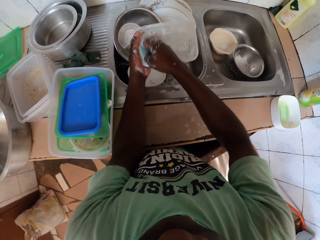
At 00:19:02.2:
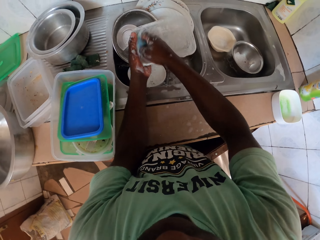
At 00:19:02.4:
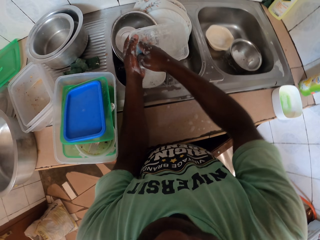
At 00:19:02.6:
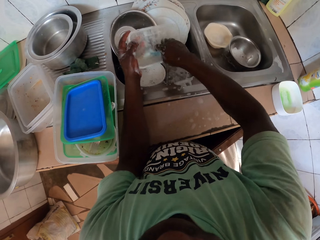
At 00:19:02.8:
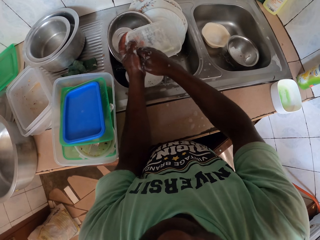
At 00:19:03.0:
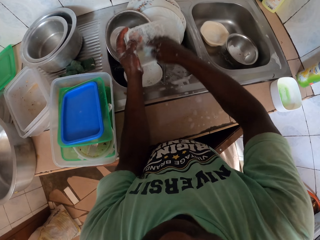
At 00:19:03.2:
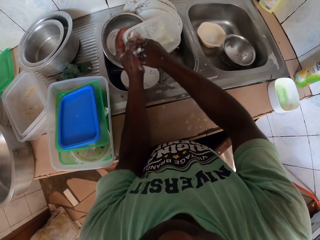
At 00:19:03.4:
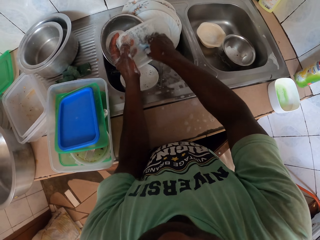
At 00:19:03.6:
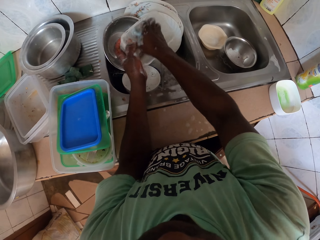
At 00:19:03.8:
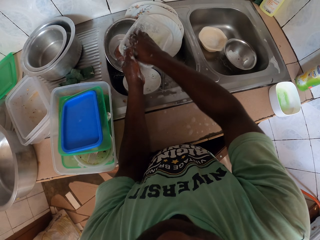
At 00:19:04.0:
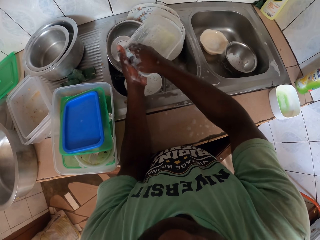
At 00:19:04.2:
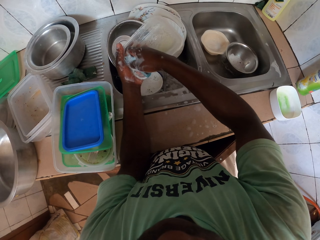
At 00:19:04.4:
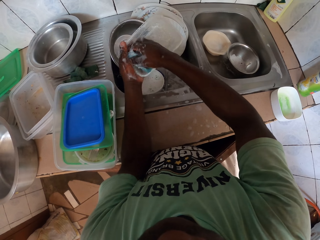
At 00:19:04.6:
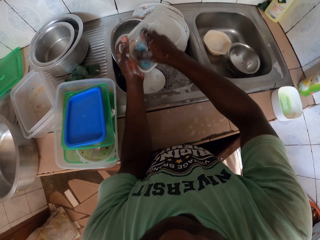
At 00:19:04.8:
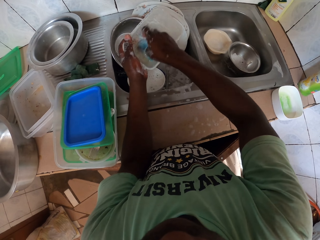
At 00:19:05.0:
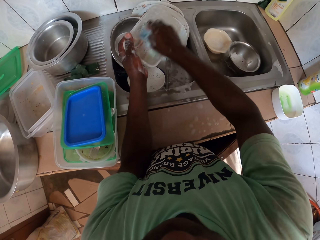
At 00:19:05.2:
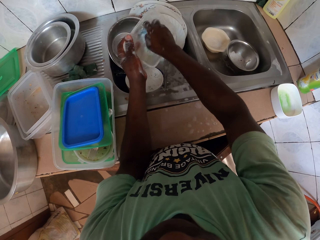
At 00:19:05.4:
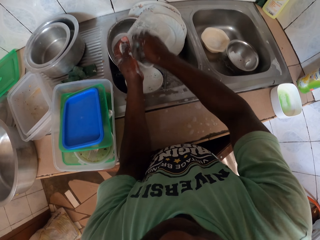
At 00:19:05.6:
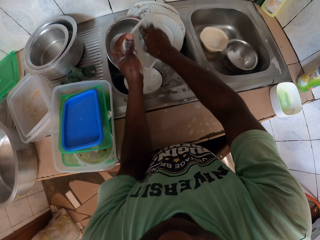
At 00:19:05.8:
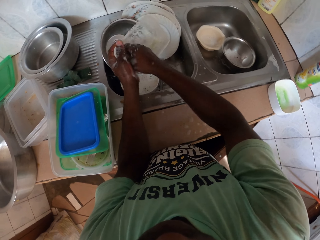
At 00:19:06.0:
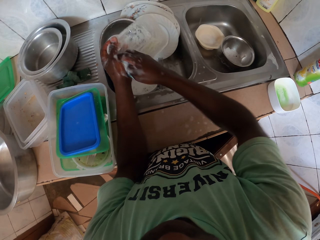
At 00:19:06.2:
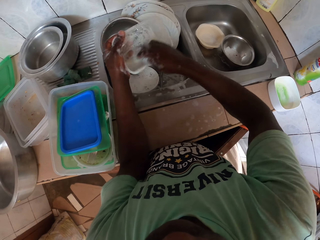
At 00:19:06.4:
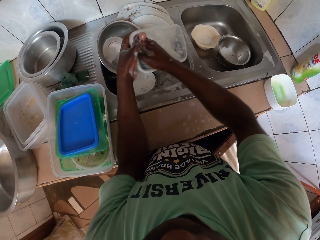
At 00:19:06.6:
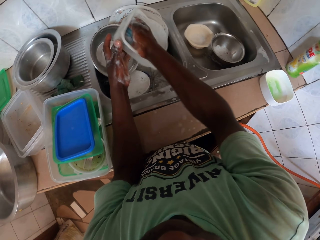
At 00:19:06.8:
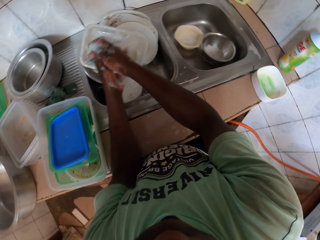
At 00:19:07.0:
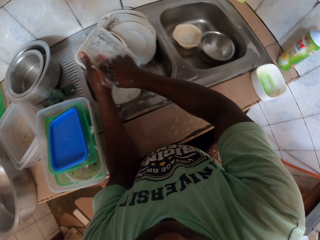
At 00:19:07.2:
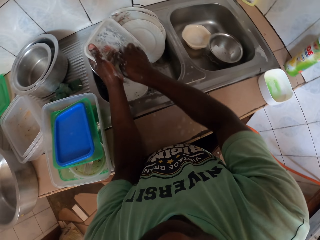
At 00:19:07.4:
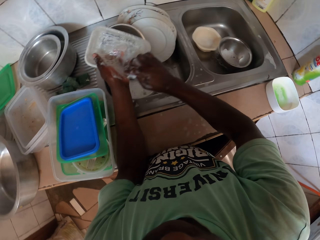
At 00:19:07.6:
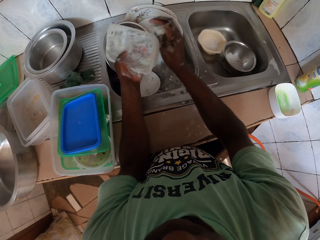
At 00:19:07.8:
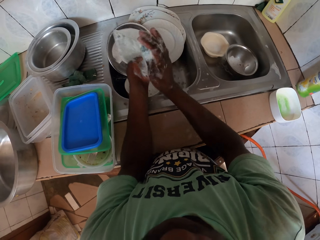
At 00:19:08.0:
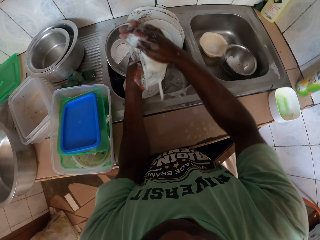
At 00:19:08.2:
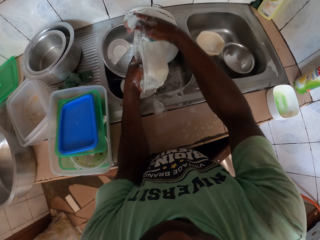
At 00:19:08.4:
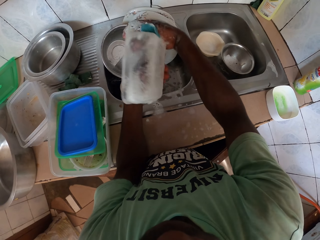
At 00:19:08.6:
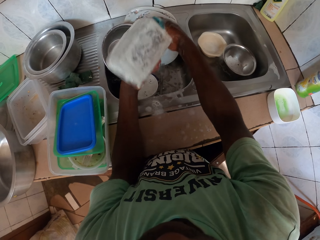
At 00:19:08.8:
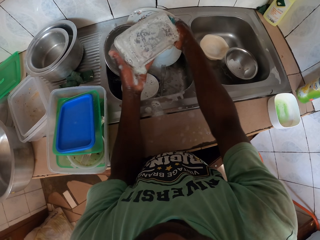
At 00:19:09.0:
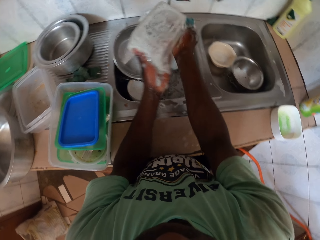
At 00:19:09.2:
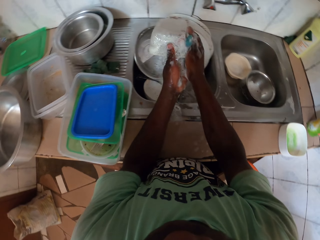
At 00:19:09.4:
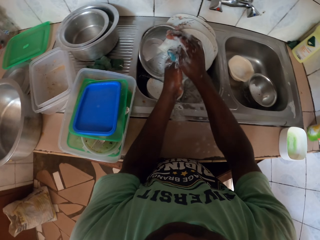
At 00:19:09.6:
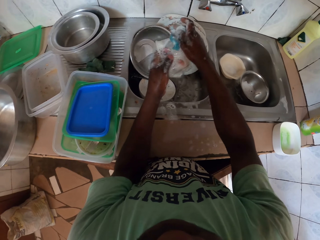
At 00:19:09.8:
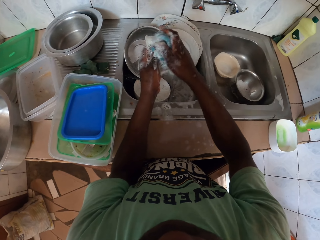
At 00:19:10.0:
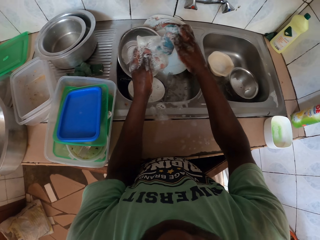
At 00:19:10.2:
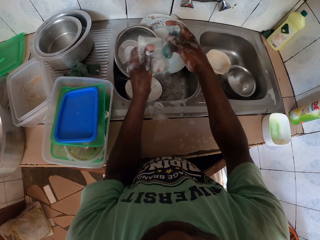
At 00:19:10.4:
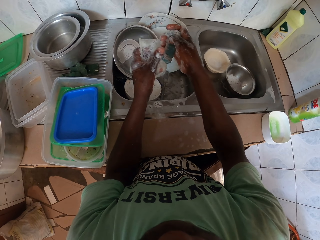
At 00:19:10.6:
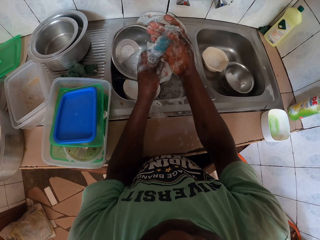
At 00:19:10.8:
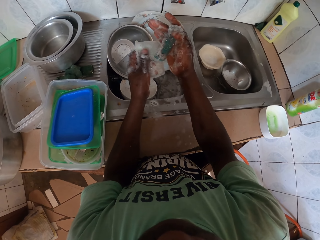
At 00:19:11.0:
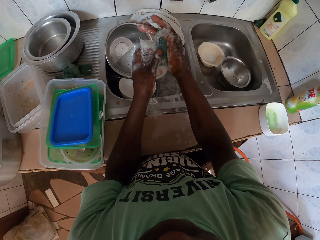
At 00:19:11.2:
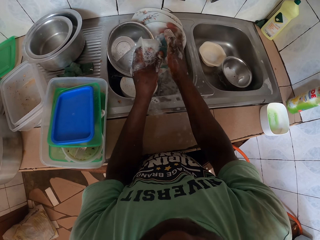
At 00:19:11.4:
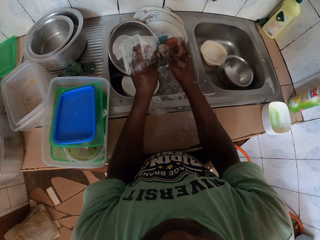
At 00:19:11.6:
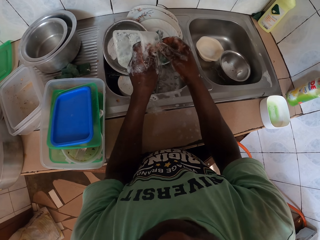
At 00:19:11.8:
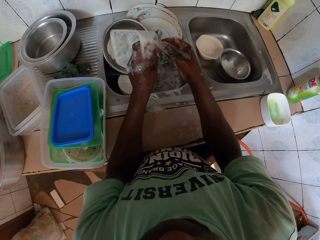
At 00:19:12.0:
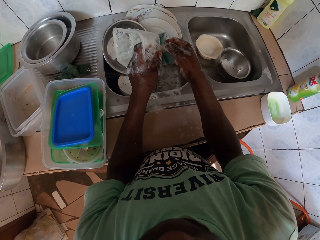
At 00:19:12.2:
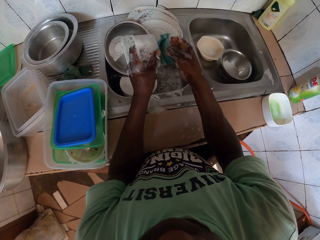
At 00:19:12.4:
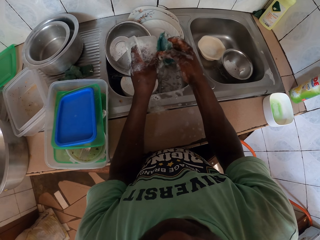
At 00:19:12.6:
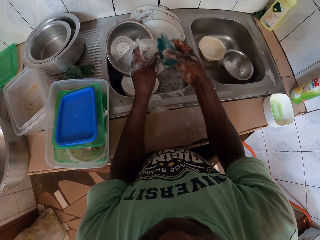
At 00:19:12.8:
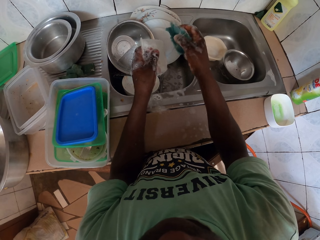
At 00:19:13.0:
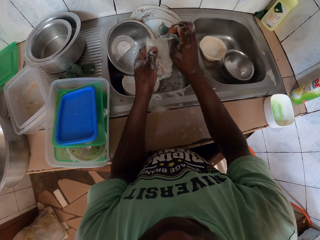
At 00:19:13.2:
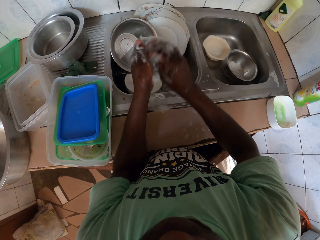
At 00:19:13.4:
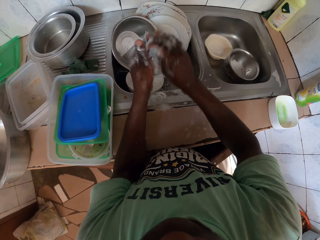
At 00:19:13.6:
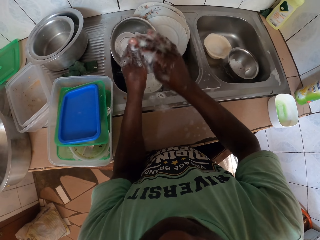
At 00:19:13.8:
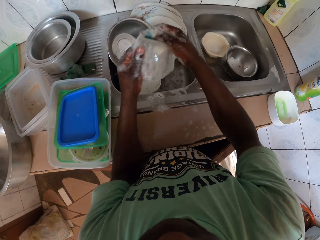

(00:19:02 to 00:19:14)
The camera wearer washes the dish. They wash the dish again. They flip the dish and adjust the sponge.

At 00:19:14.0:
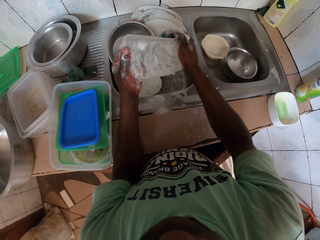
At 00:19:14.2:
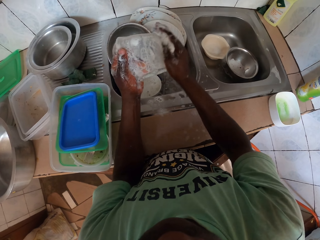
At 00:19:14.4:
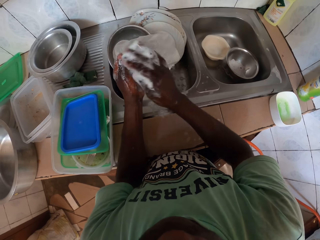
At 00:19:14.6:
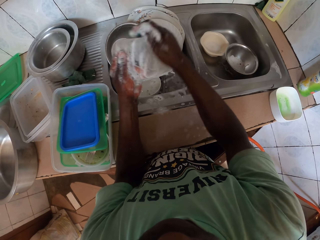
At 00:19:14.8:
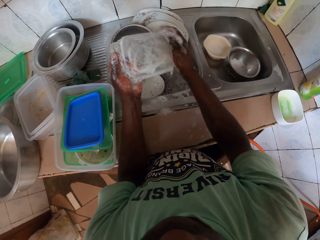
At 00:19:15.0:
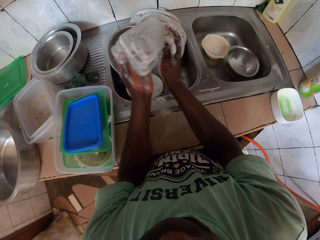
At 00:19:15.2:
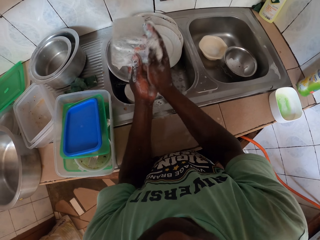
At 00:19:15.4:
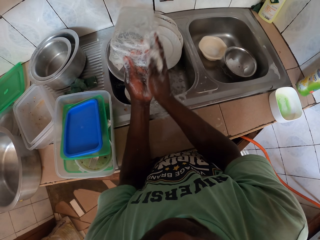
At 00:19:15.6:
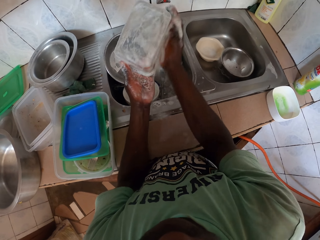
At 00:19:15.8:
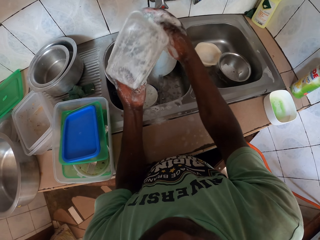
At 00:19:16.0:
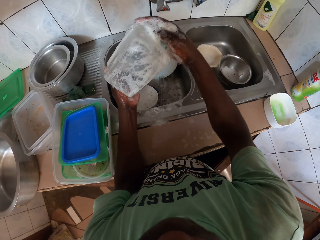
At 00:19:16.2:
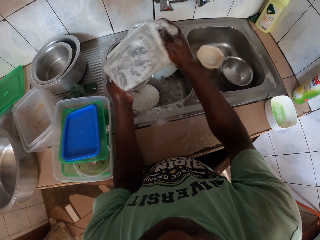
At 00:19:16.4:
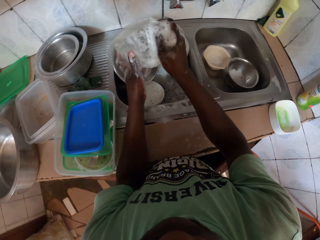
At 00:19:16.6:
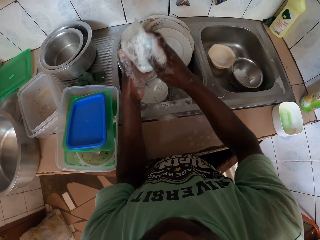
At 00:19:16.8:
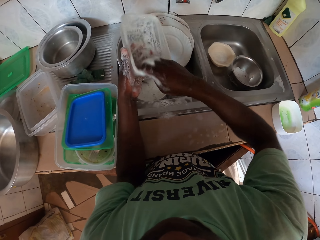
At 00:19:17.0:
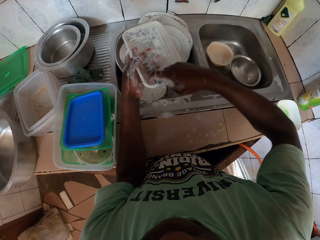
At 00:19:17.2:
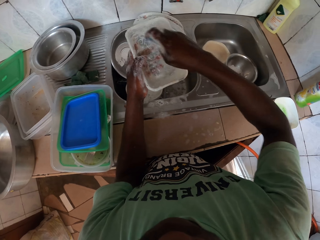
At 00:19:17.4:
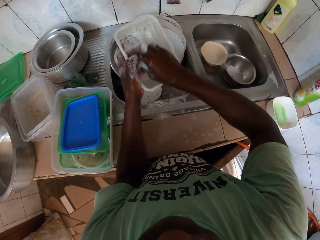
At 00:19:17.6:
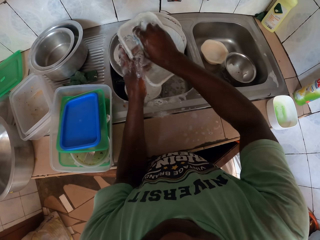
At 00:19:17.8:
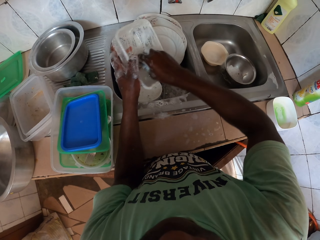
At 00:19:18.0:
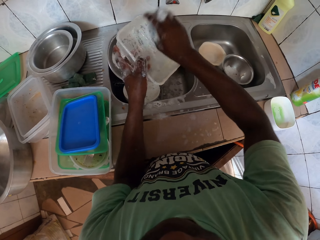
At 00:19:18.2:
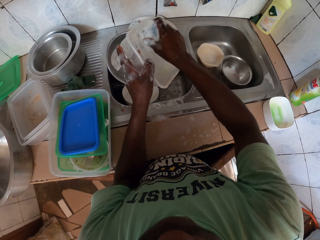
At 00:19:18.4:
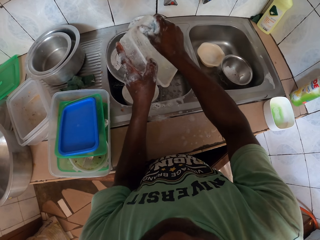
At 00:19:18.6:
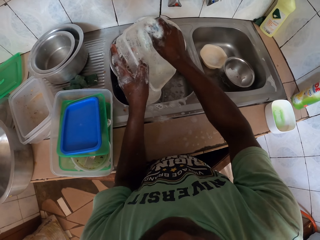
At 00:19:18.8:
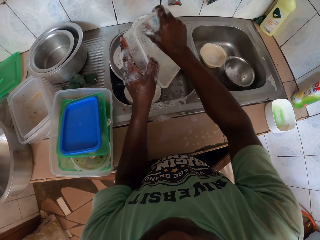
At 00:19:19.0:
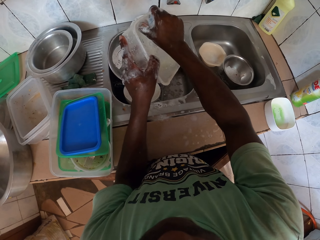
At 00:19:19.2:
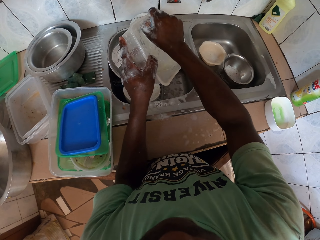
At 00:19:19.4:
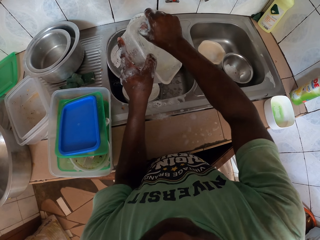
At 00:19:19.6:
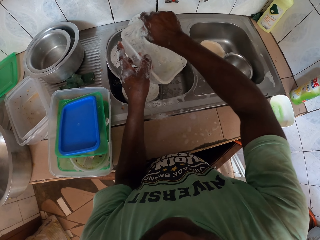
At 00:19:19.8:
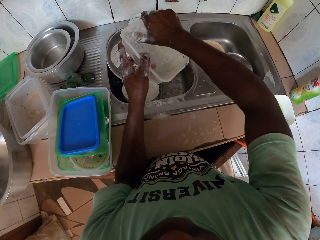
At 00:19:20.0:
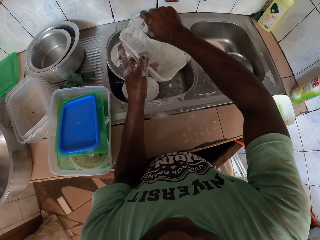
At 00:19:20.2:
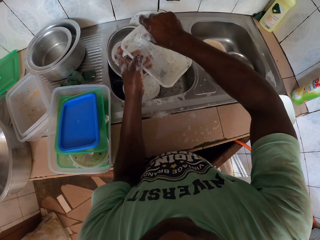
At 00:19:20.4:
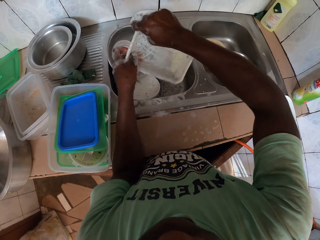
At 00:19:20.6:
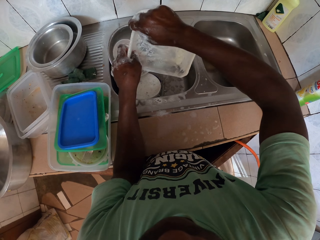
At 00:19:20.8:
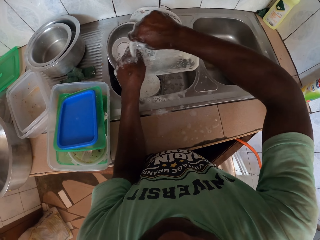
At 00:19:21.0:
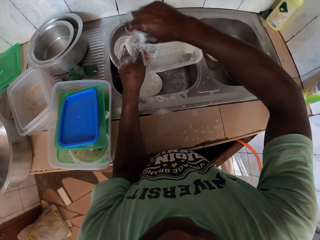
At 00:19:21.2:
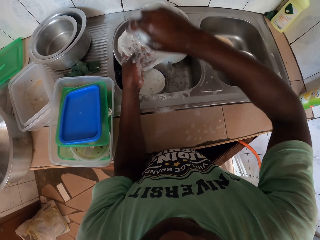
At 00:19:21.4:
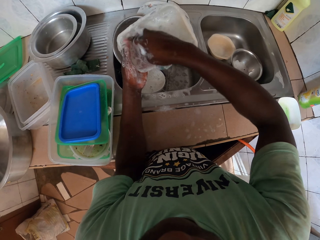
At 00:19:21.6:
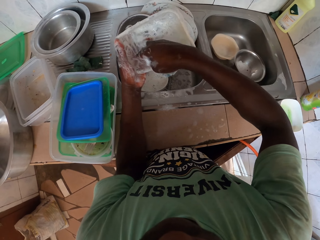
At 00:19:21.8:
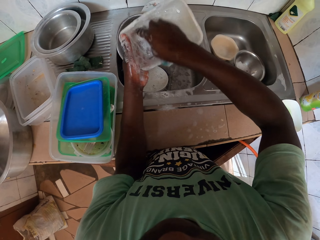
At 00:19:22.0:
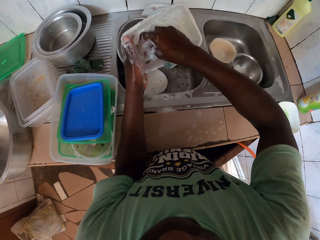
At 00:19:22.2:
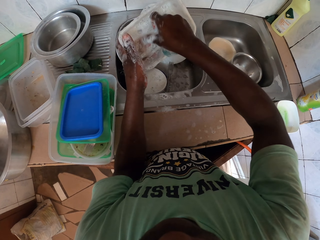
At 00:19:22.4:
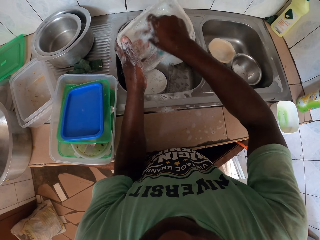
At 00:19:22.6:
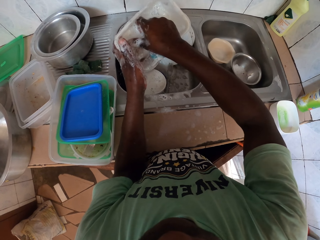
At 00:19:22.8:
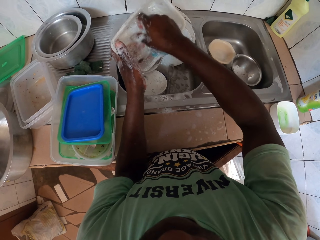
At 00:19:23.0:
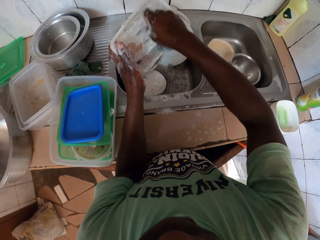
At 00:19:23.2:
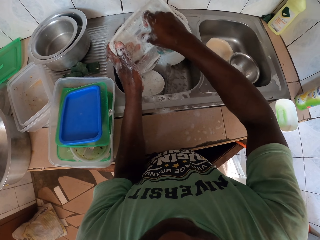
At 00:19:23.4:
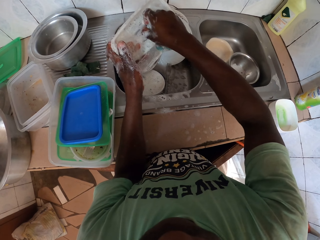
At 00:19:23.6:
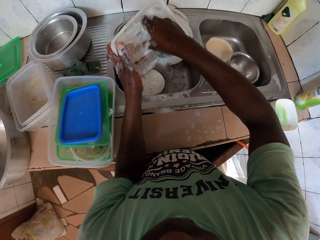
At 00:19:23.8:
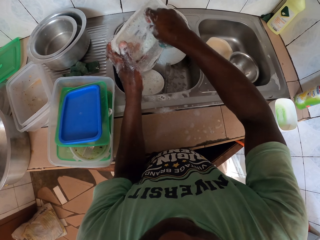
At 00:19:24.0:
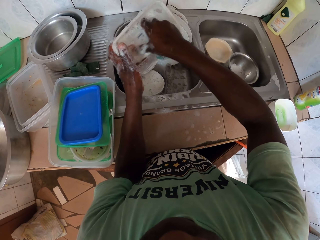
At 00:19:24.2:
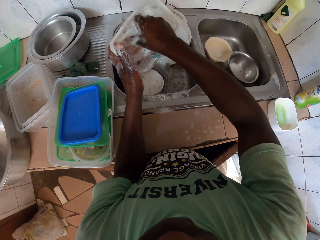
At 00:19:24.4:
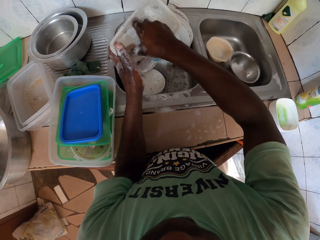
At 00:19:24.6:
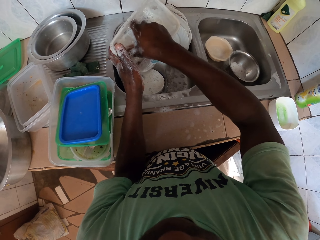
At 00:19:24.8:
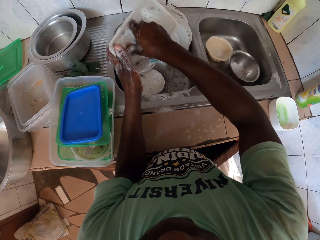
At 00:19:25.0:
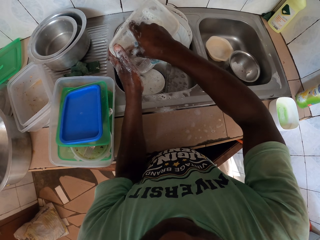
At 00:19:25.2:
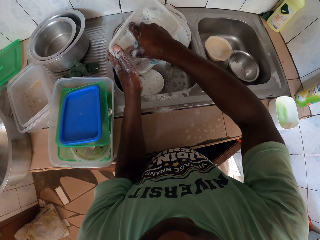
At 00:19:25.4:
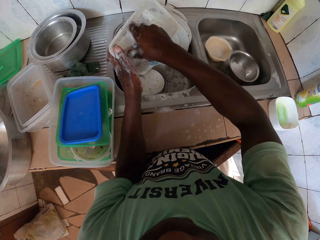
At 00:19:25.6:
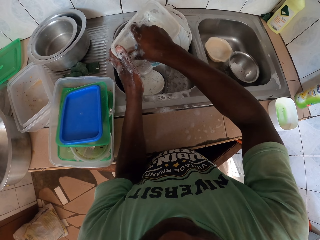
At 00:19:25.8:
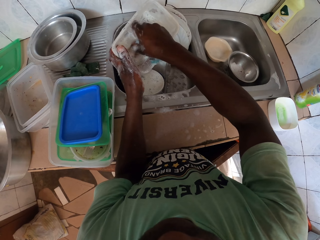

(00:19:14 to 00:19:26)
The camera wearer adjusts the scrubber. They wash the dish, flip the dish and scrub the tin with nails.
